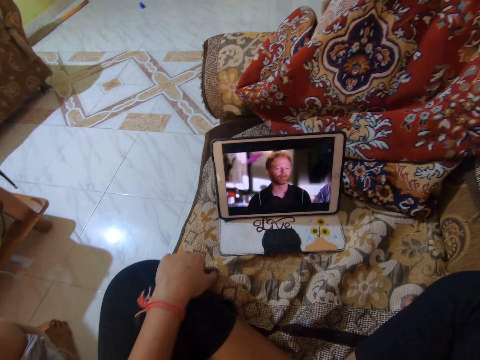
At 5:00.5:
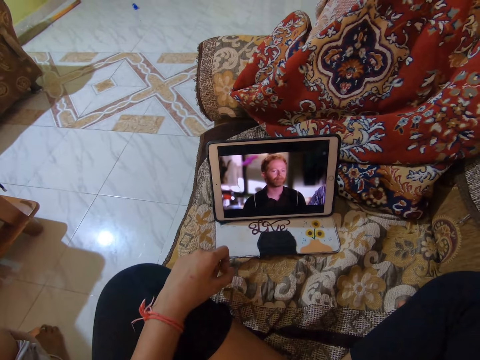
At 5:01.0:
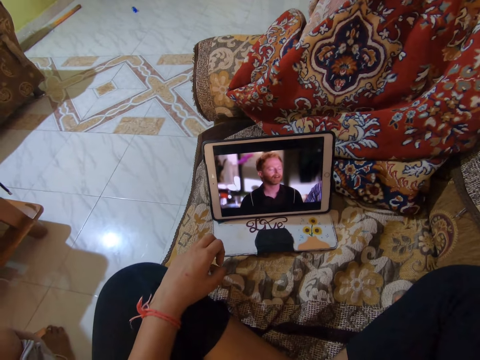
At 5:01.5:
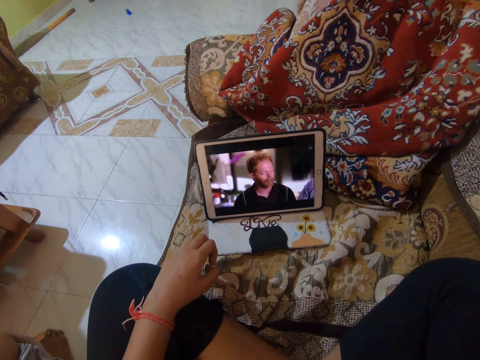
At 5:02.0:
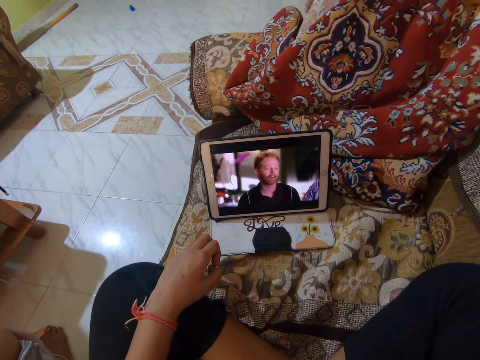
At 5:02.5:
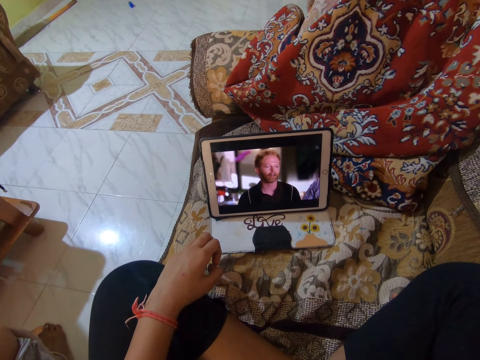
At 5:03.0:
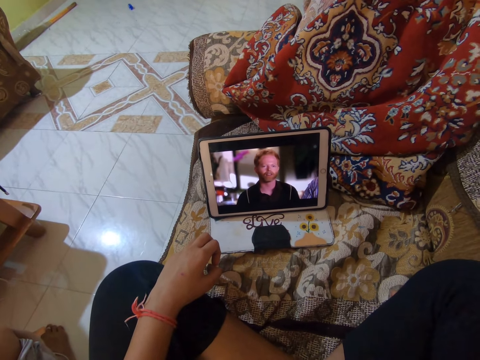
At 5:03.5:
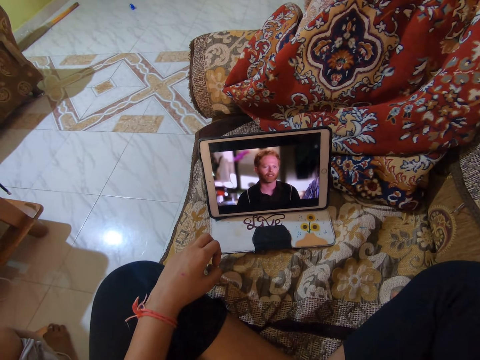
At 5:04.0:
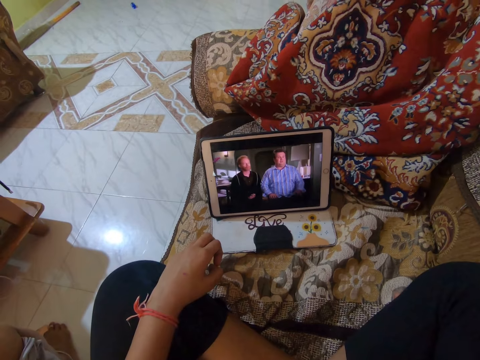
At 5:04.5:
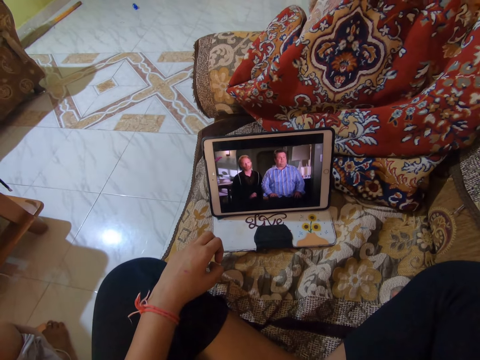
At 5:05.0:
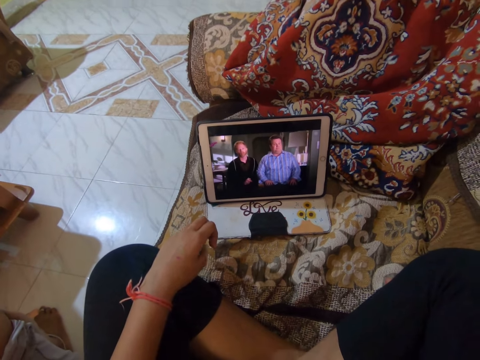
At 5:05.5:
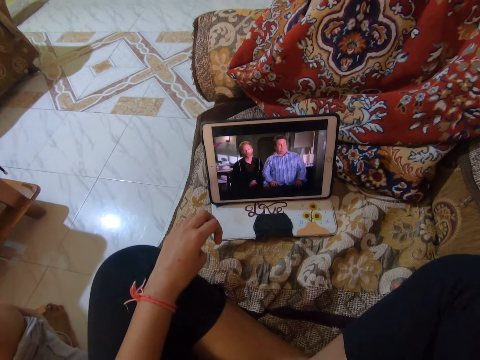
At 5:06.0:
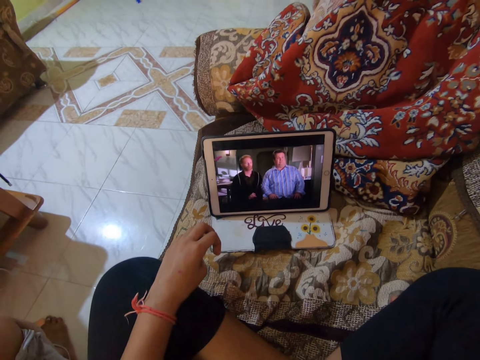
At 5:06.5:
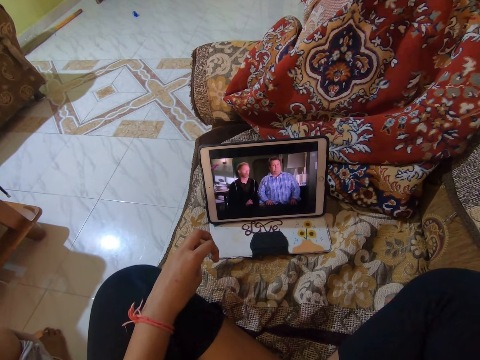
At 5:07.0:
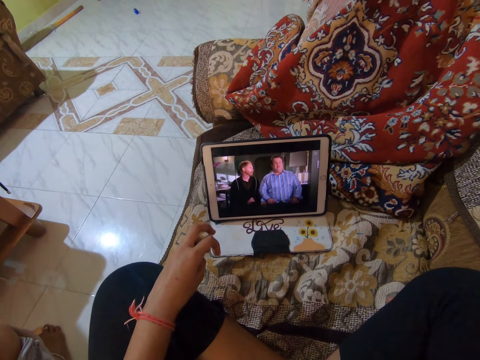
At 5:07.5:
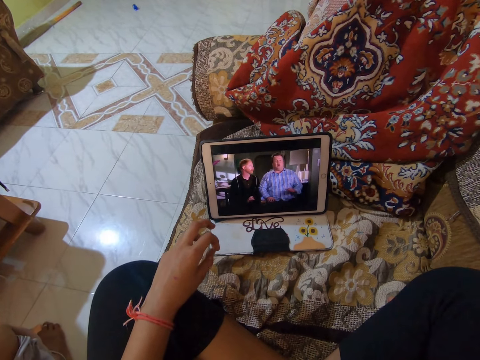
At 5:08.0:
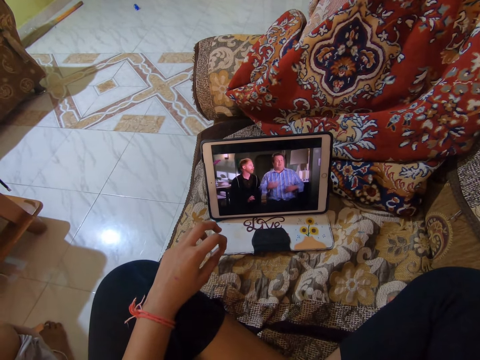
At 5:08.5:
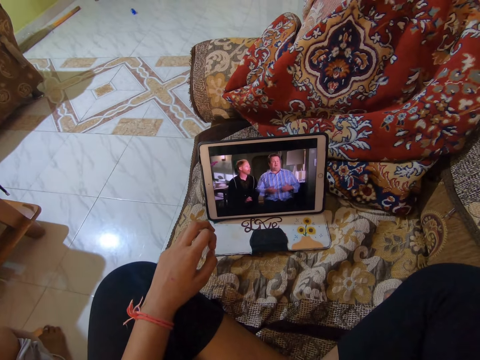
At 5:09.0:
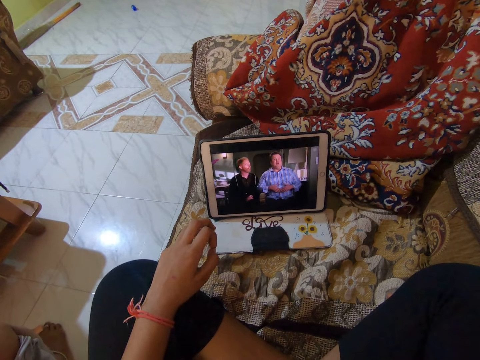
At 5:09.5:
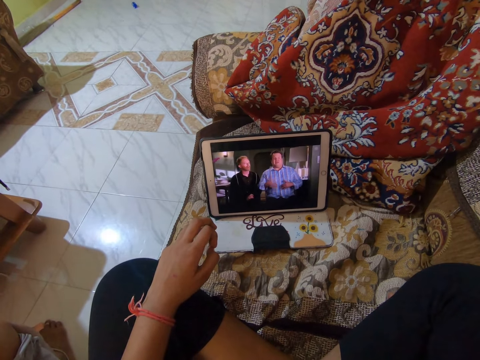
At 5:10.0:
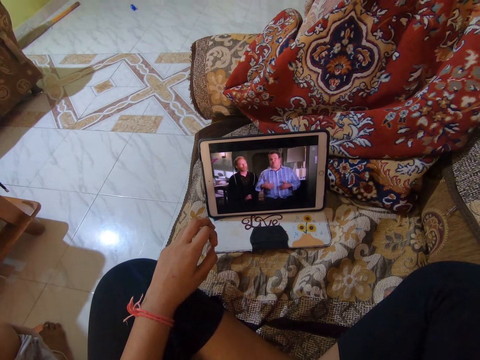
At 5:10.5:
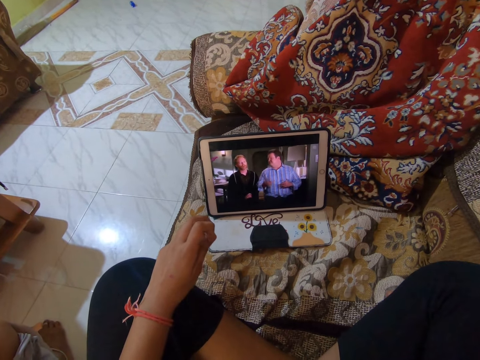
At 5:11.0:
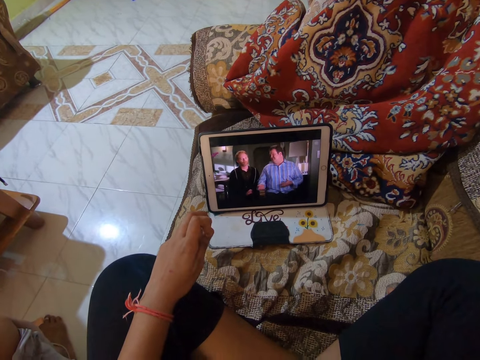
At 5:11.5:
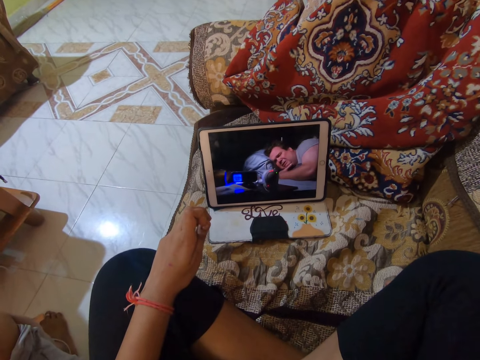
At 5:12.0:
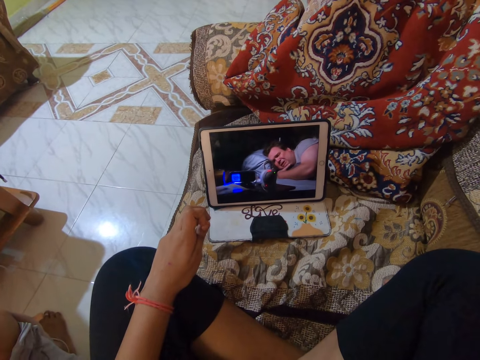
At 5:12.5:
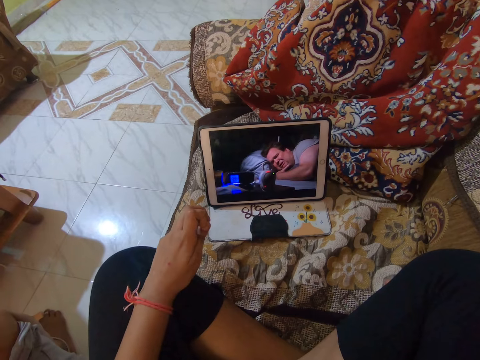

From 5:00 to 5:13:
The camera wearer rubs the leg with the left hand. They watch. They tap fingers together.

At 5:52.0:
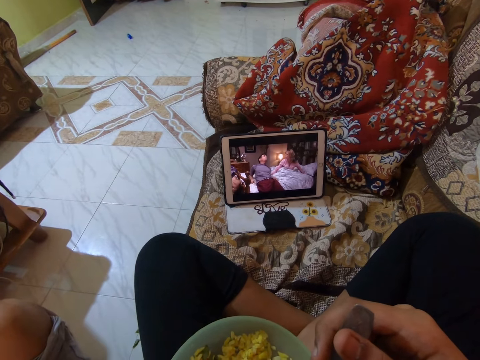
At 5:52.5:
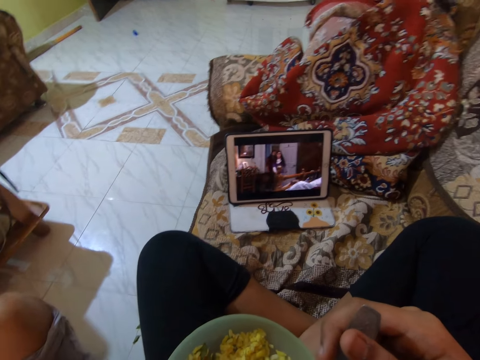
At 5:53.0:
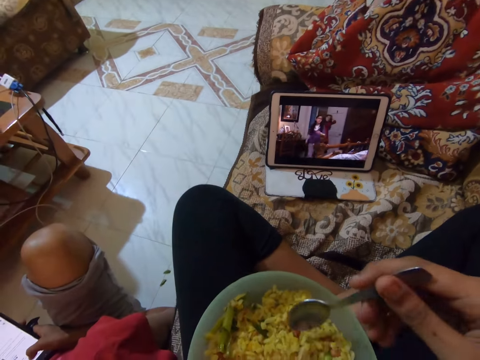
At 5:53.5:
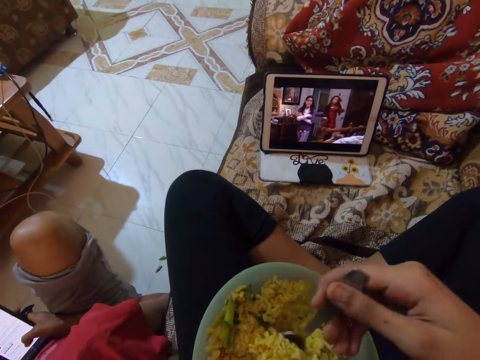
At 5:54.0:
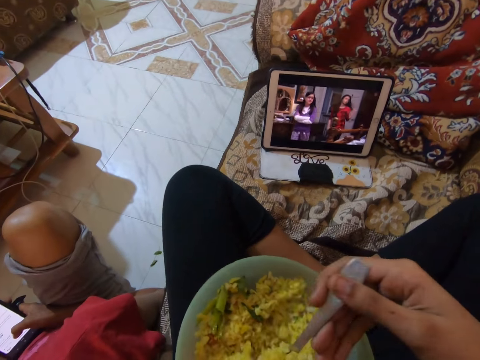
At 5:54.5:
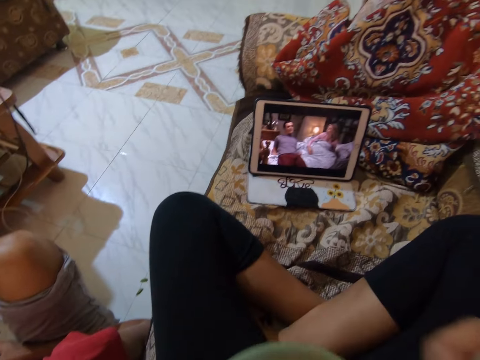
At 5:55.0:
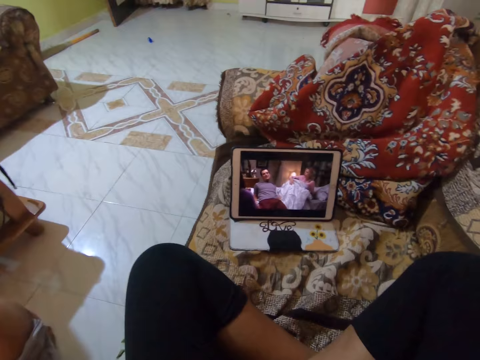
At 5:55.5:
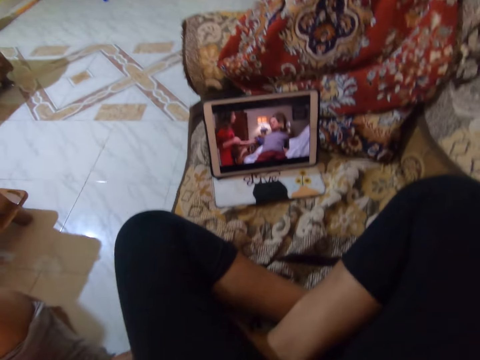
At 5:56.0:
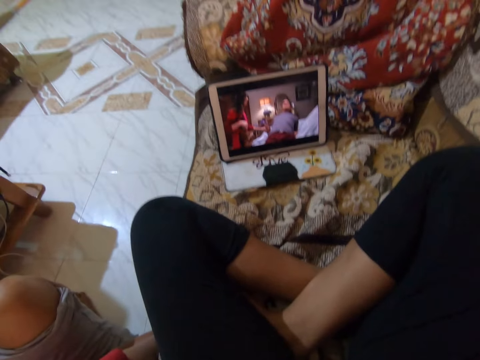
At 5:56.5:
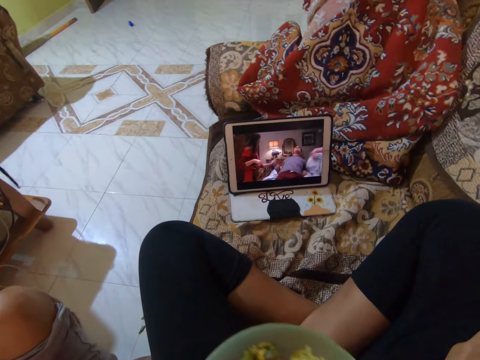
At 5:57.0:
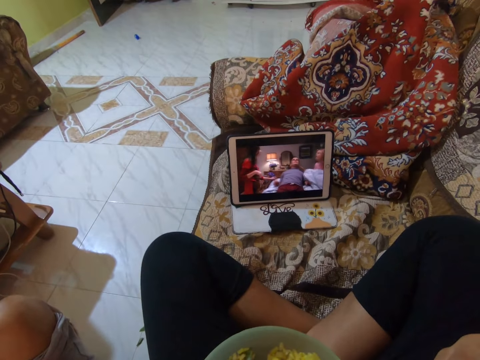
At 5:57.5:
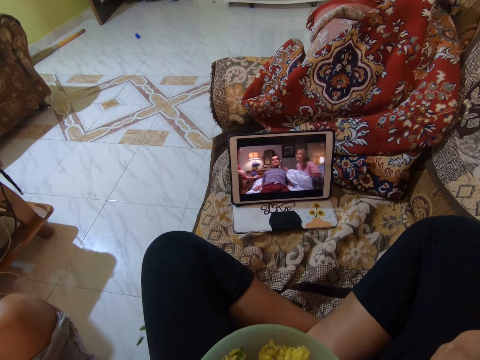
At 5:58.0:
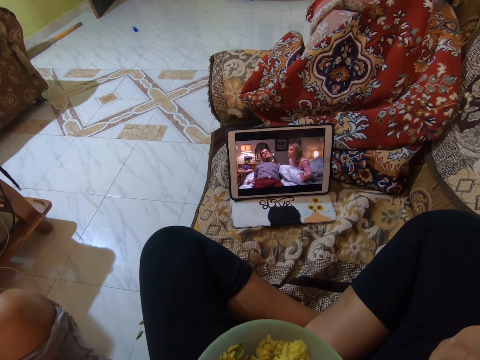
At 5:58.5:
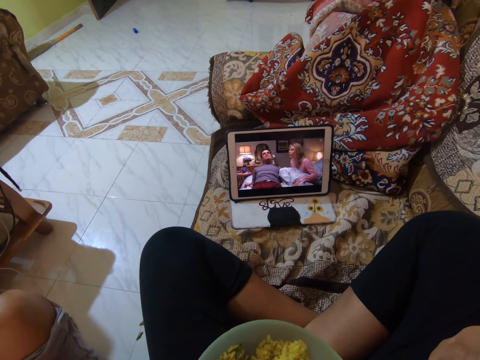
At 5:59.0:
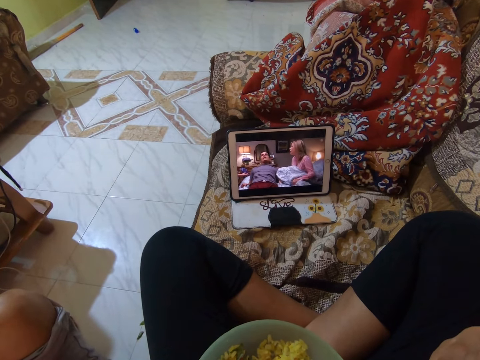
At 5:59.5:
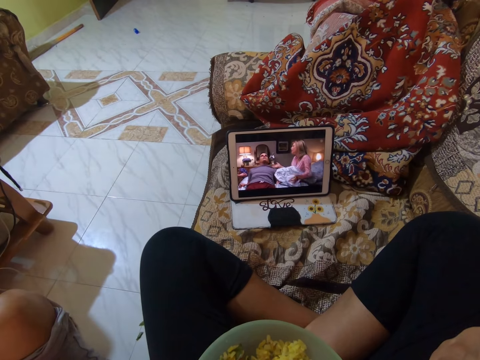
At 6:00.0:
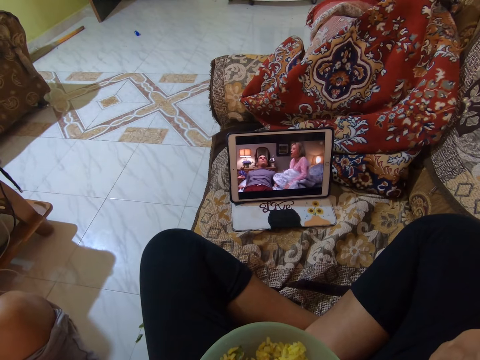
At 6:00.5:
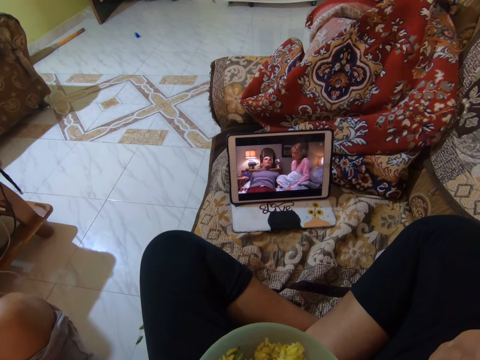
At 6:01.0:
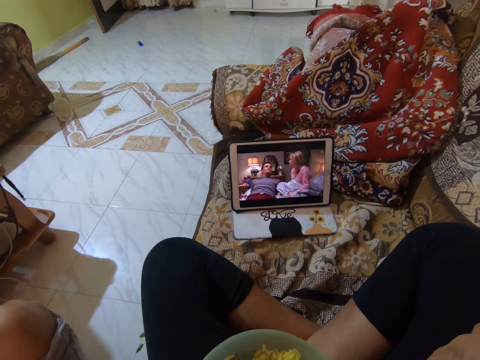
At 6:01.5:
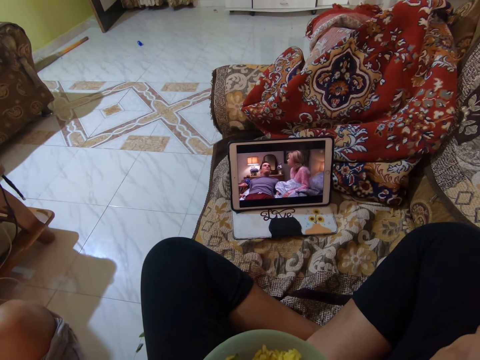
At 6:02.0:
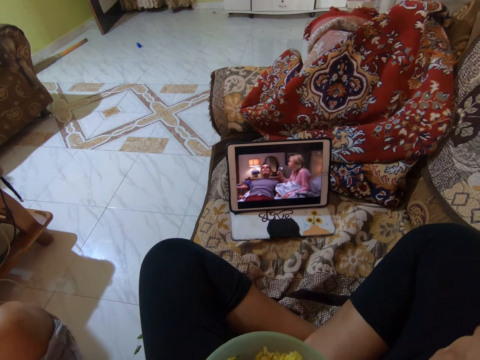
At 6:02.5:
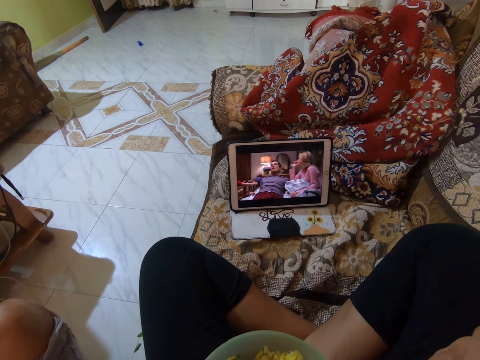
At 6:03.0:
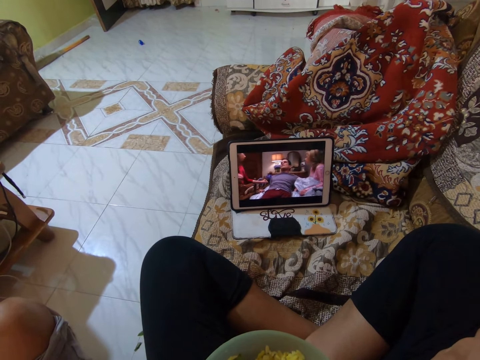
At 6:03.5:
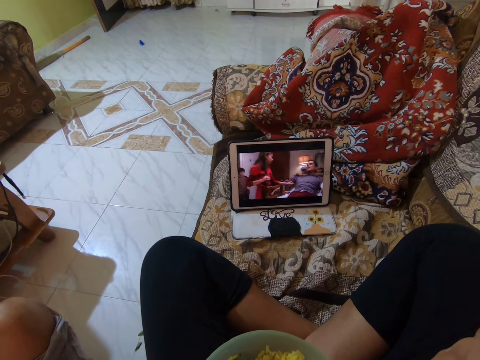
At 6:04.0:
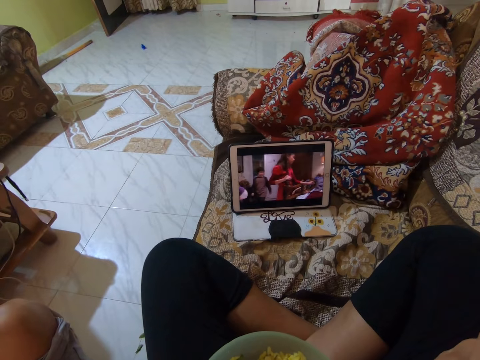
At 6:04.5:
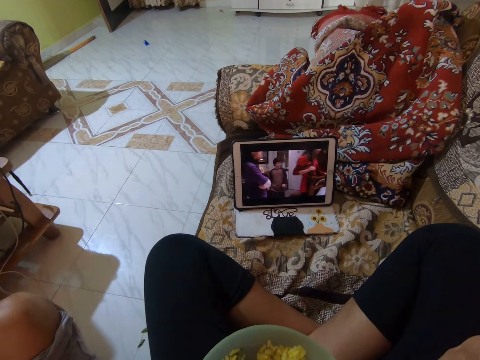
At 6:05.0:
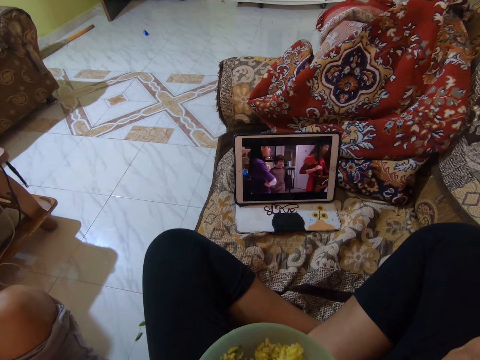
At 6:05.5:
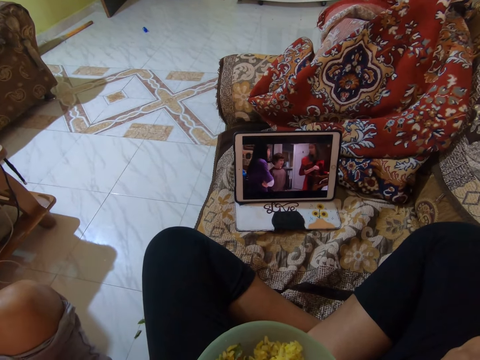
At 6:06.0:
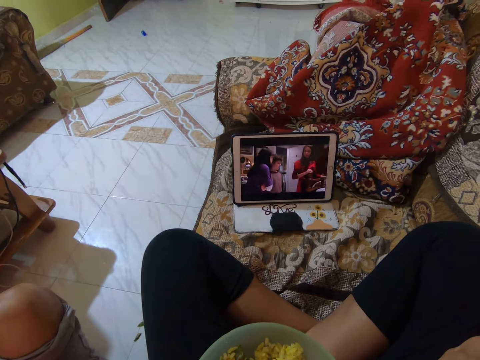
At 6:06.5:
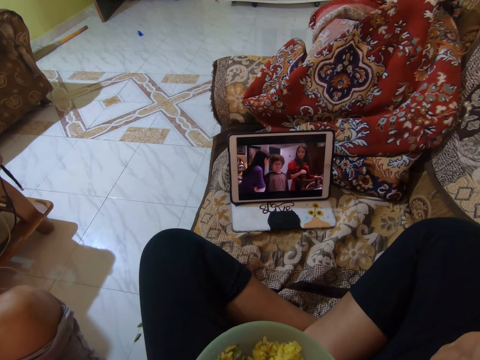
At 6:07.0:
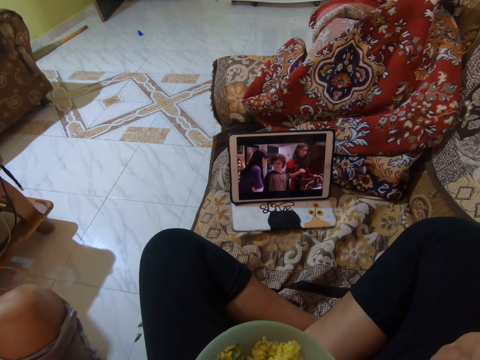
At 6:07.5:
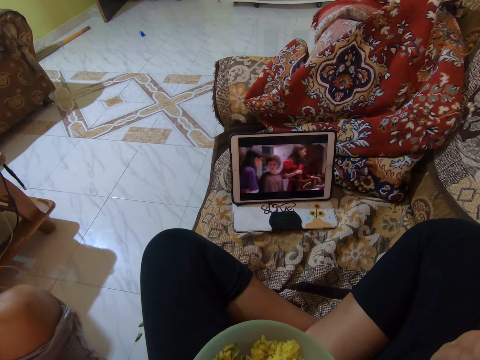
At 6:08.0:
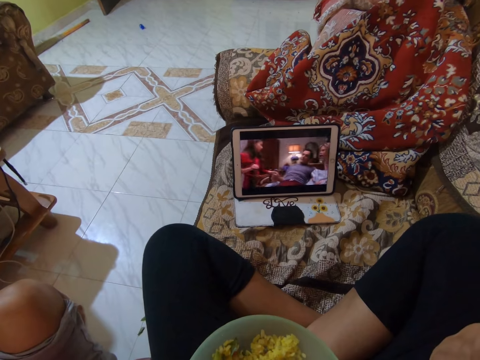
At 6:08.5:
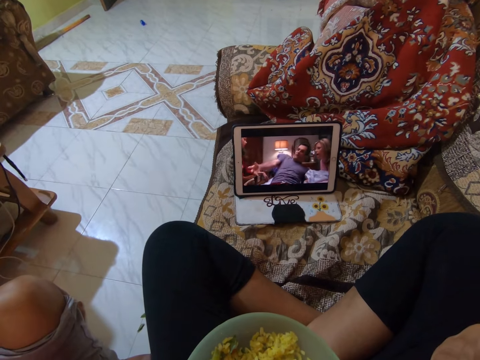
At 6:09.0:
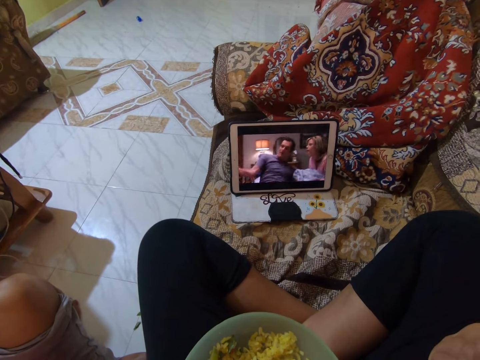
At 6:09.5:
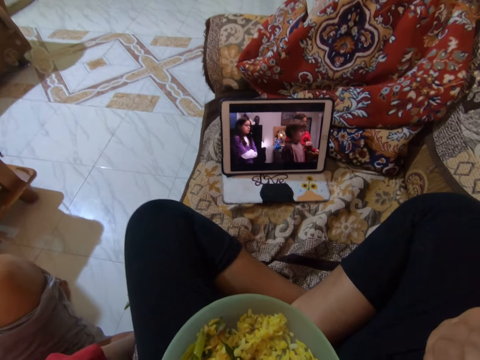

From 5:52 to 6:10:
The camera wearer scoops the rice with a spoon. They eat the rice. They watch a movie with a tablet. They eat.
